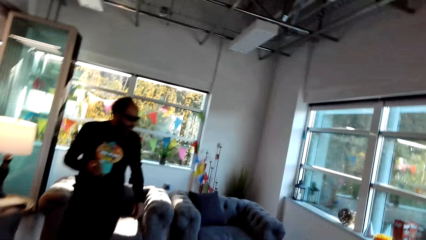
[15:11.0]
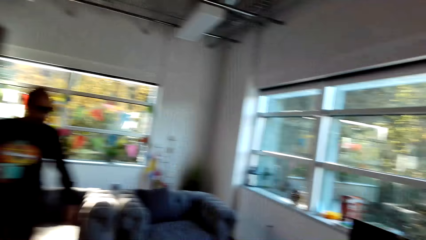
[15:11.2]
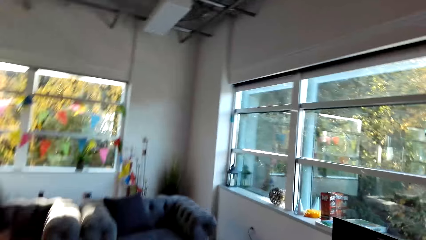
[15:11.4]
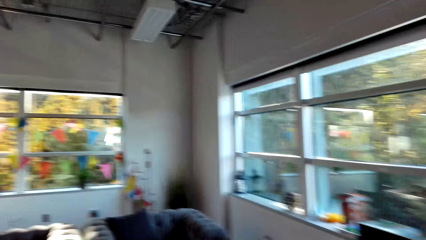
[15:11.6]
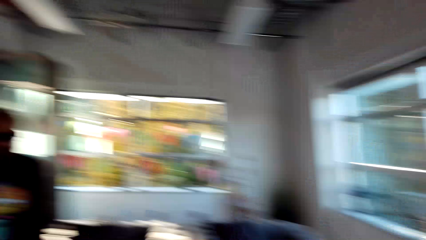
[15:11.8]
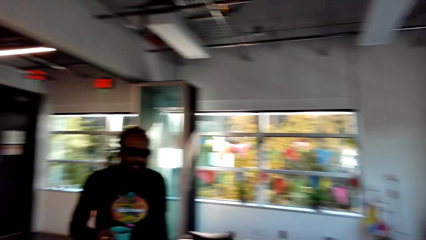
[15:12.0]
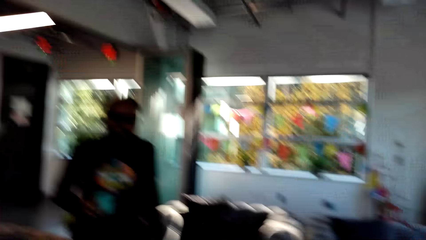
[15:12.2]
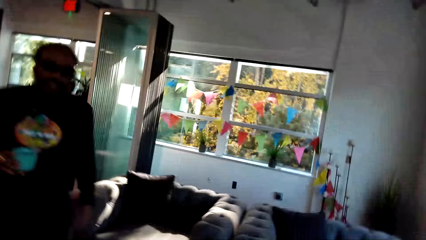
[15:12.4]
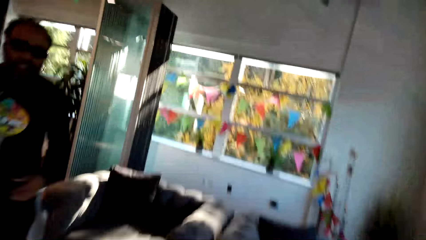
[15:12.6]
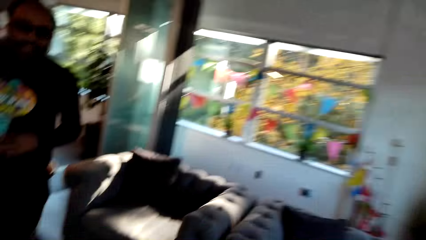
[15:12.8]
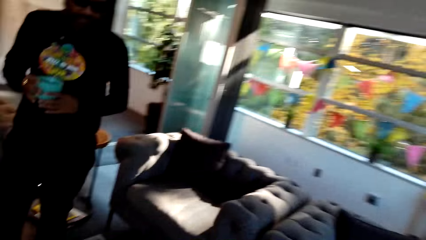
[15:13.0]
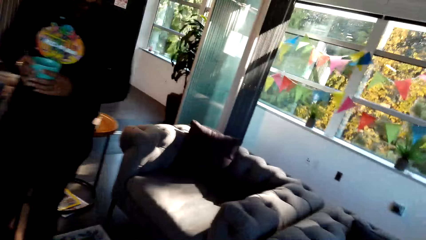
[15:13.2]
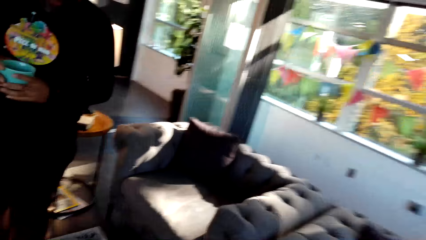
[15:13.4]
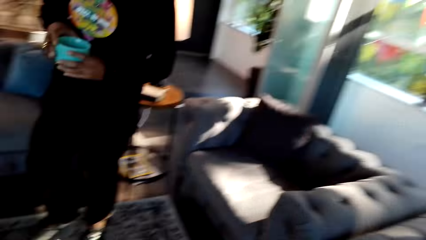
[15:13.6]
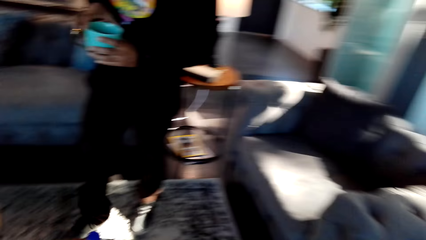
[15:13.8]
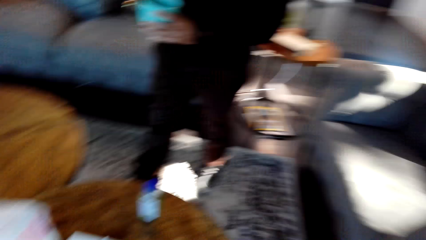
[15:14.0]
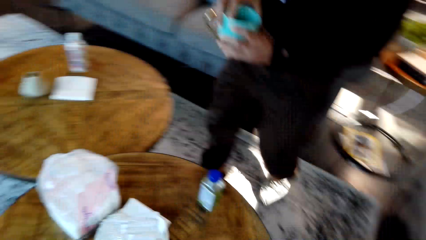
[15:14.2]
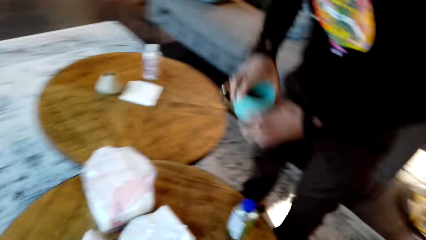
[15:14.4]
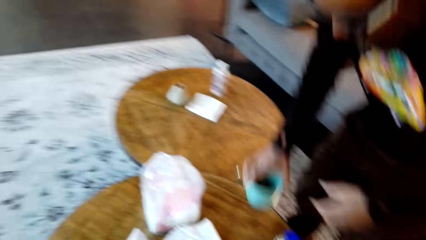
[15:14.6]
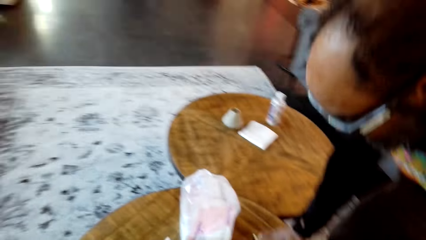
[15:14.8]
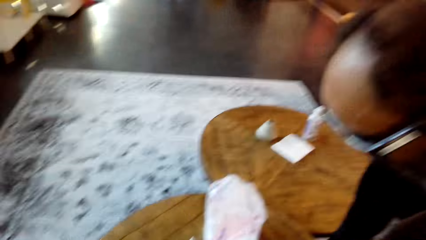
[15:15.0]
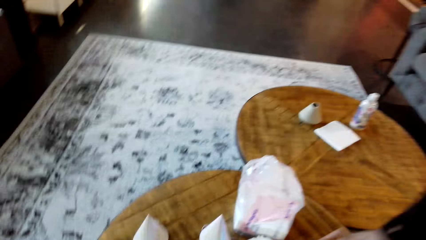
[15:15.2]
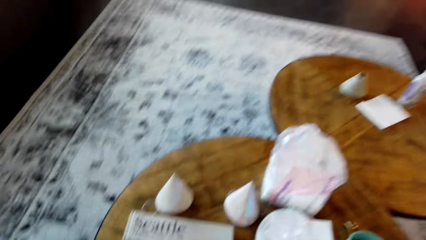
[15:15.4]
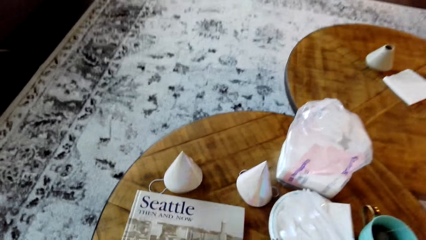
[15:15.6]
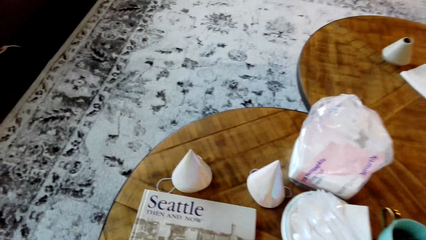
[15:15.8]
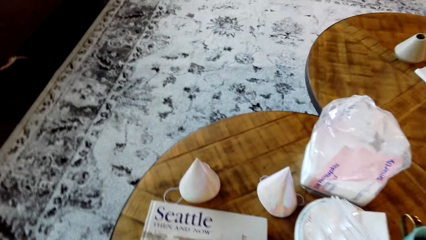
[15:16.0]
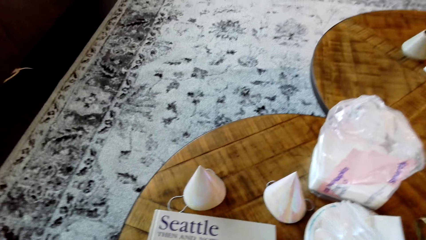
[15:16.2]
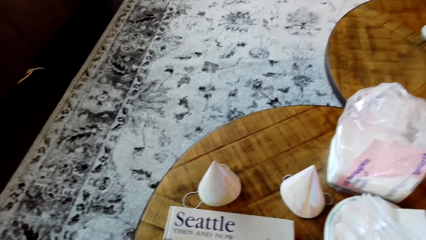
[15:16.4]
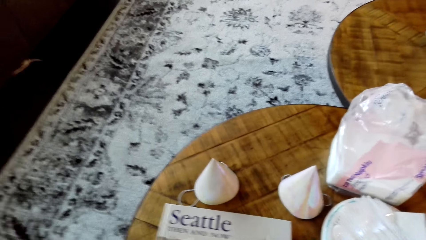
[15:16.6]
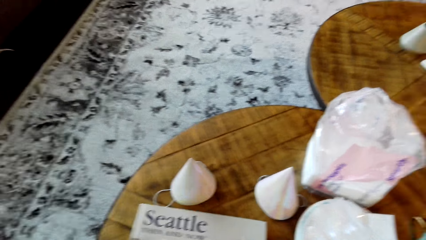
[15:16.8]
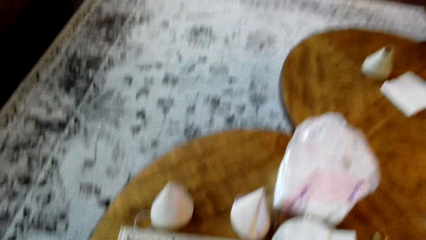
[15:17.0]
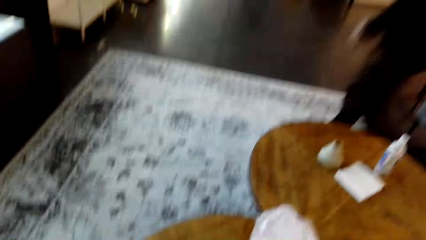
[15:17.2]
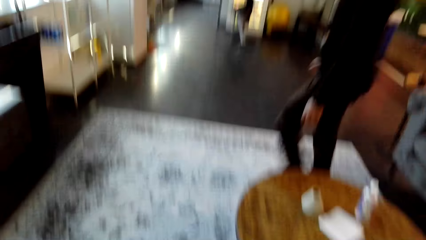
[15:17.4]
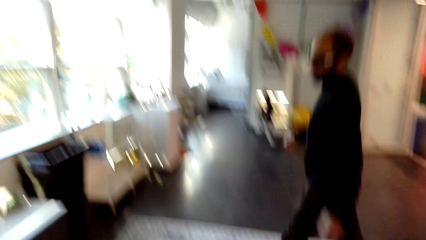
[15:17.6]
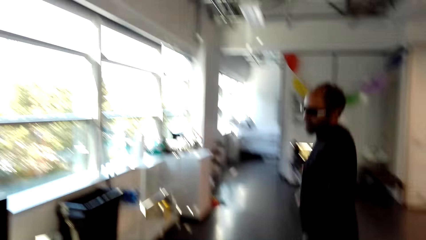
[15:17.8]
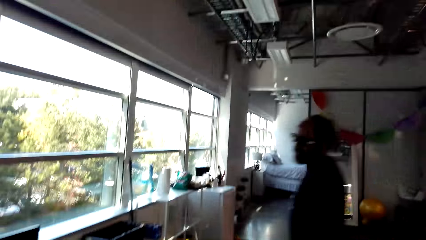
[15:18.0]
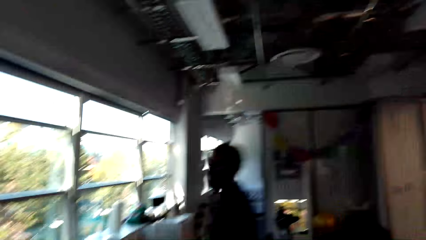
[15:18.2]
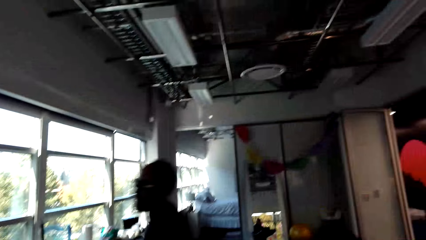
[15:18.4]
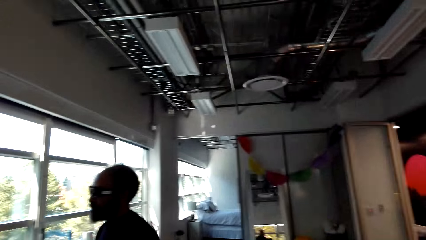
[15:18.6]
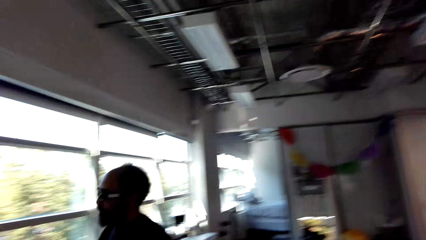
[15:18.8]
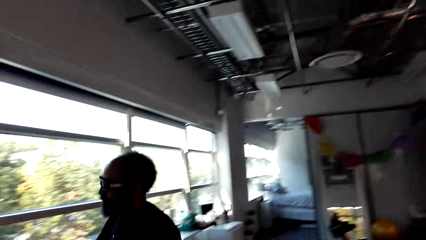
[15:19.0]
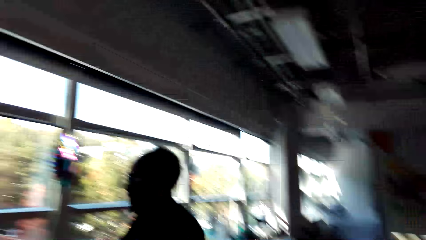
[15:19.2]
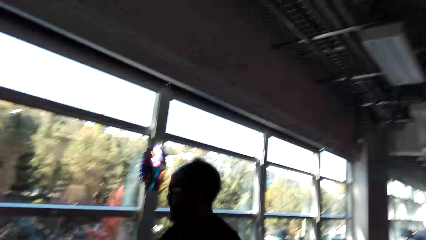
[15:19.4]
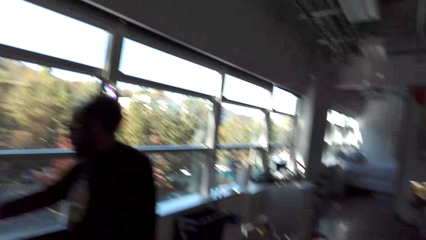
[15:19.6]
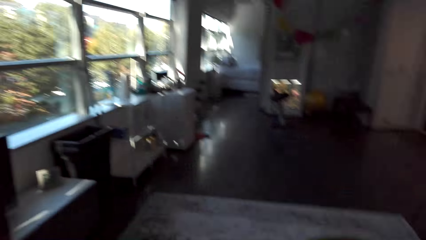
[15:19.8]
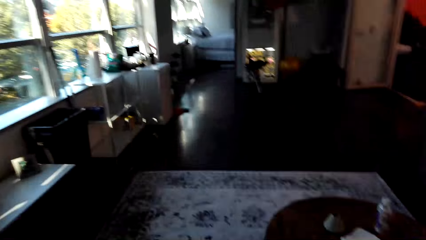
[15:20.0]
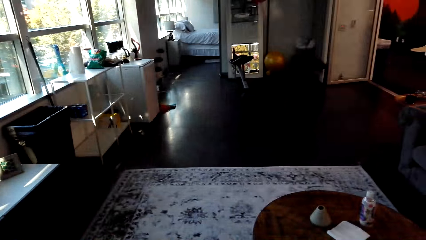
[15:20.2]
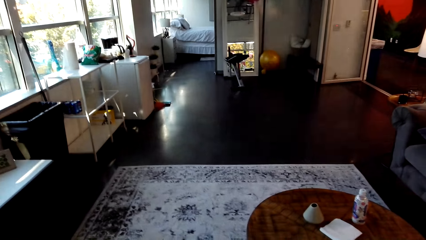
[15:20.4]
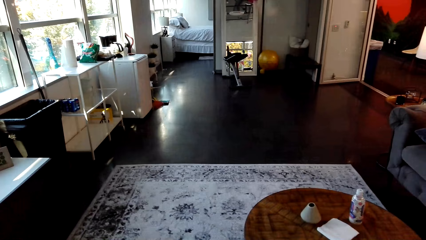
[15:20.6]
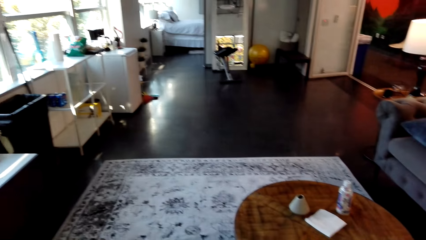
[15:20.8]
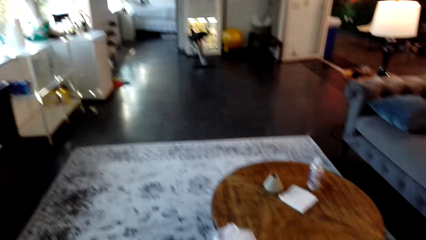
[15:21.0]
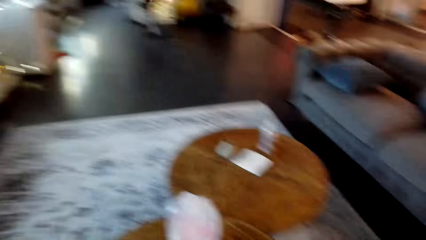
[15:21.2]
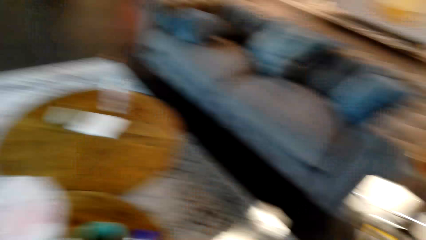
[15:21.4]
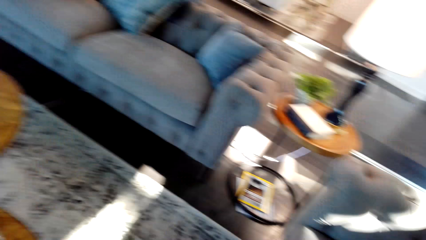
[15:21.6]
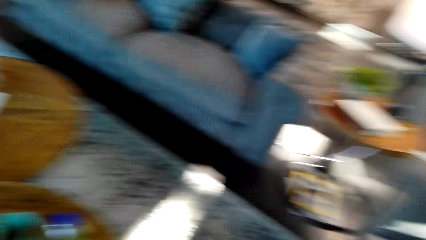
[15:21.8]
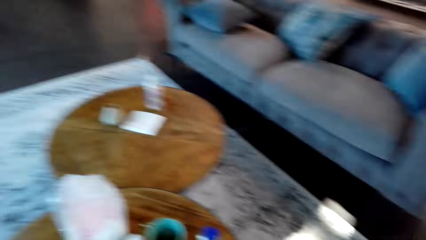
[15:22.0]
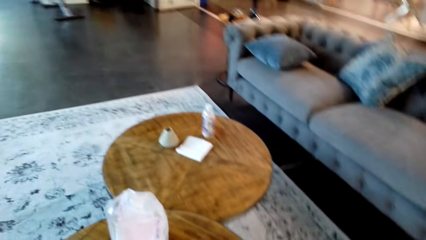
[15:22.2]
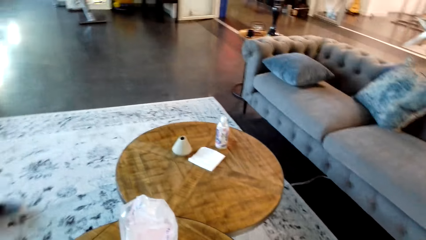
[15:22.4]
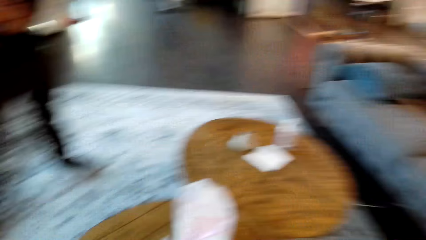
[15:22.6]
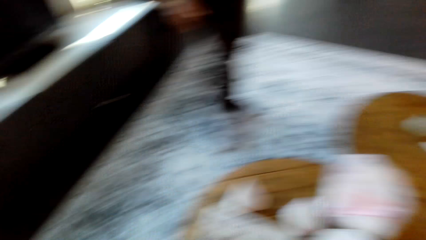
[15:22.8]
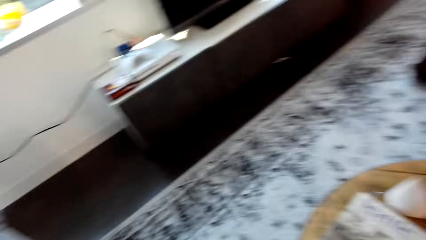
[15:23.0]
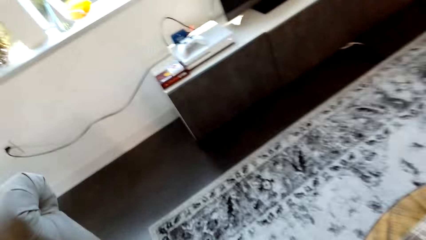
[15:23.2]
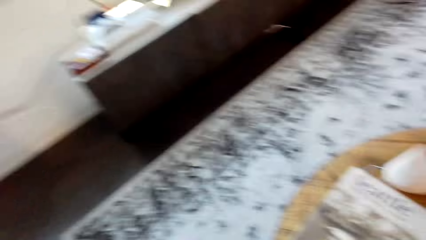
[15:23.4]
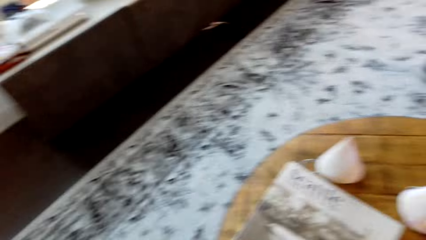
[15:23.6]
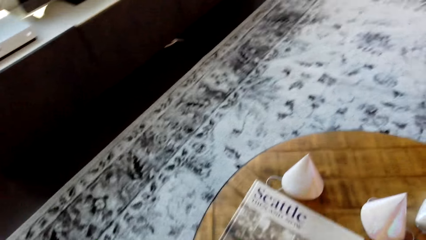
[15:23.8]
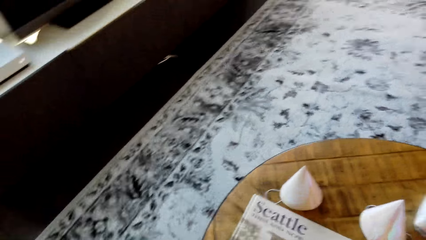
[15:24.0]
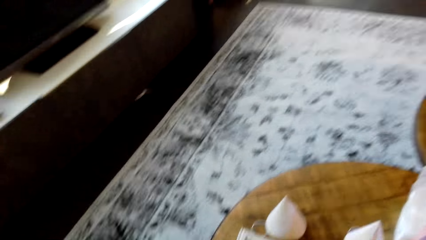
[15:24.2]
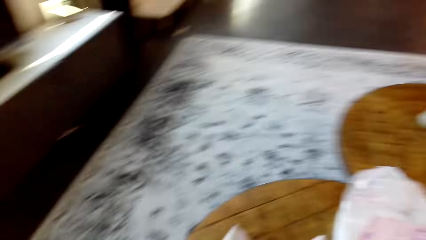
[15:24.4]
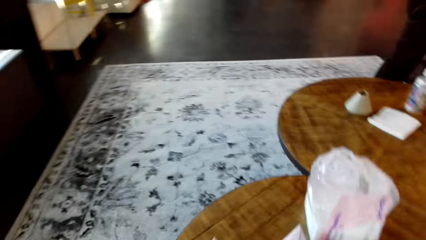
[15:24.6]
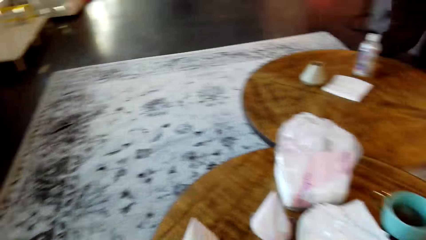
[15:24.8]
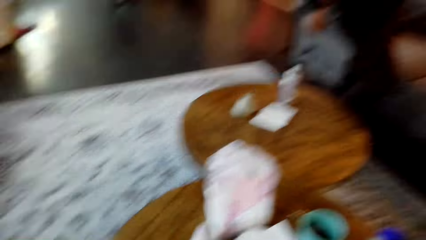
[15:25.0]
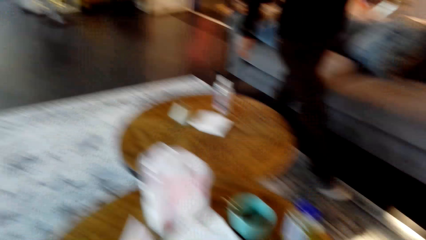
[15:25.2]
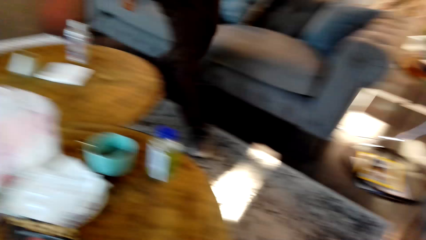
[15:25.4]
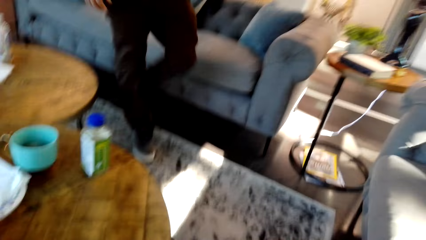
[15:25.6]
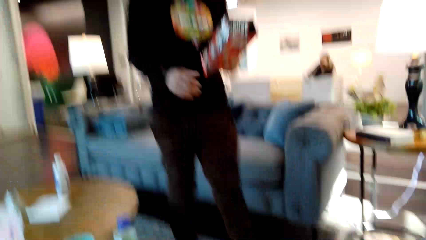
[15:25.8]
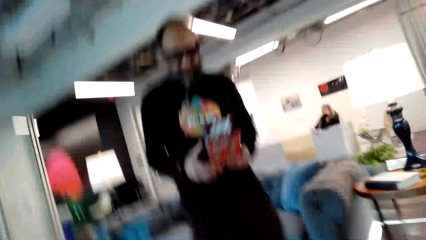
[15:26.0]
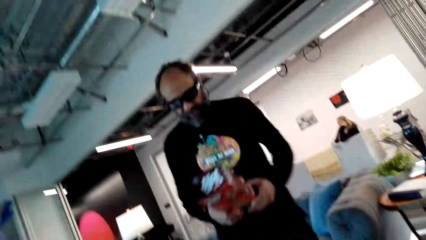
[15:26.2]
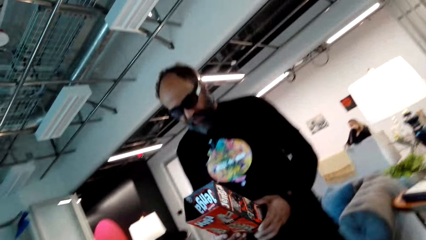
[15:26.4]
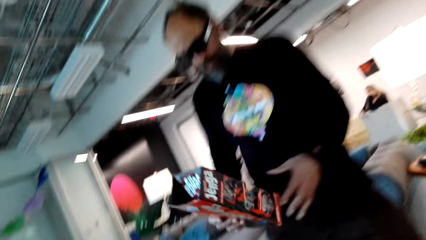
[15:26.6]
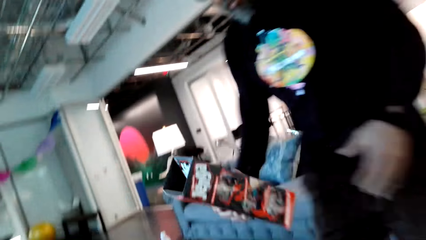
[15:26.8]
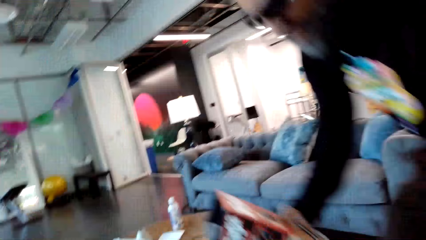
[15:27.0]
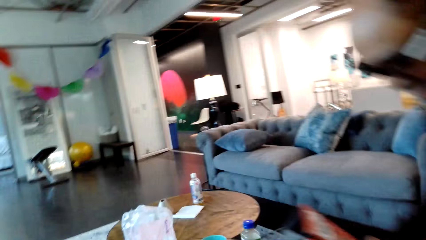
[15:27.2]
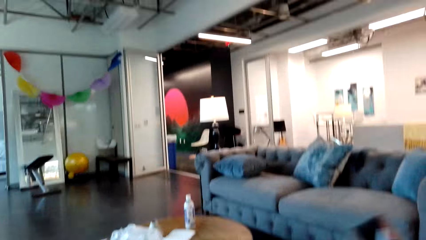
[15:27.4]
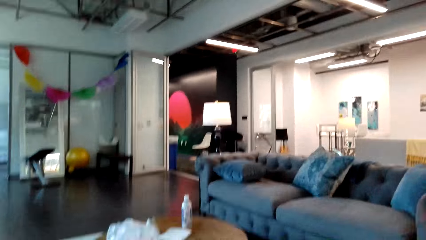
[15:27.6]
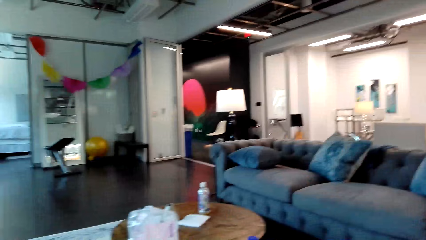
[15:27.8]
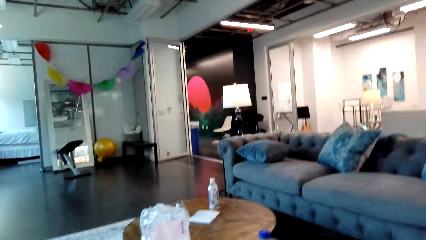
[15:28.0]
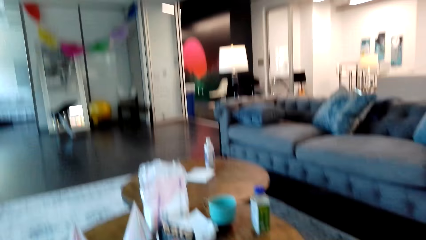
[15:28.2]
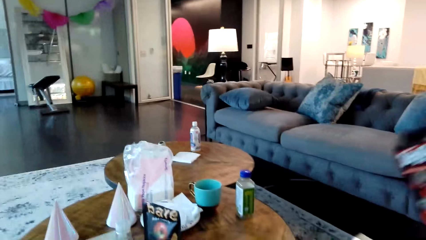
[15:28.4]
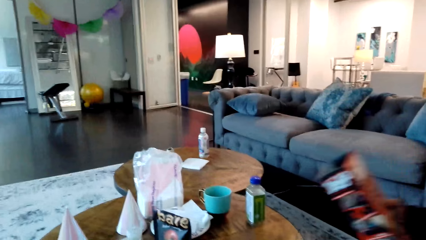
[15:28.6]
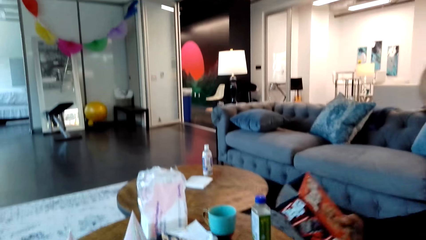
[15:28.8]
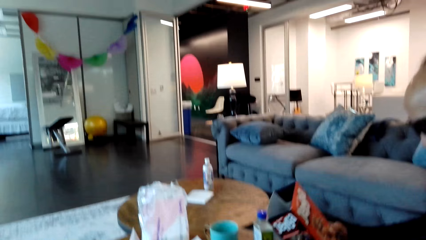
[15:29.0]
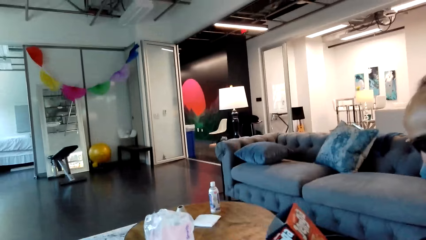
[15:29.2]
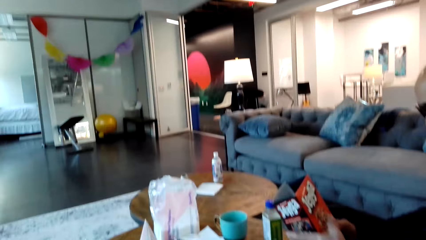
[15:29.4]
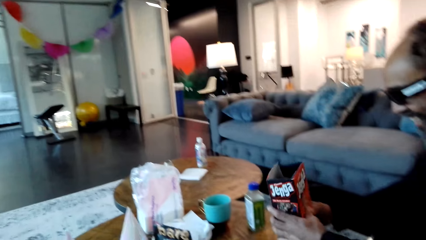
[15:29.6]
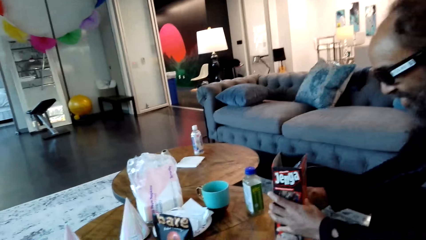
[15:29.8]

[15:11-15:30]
A man holds the cup and places the tea cup on the table. The camera wearer puts down the items. The man walks towards the window or the entertainment center. The camera wearer looks around the table. The man walks beside the table. The camera wearer sits on the couch. The man holds the jenga game box and sits on the couch.
